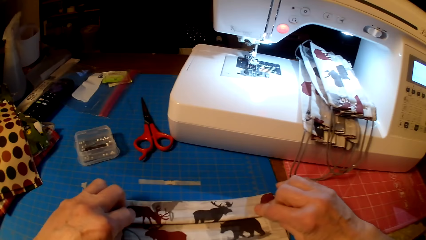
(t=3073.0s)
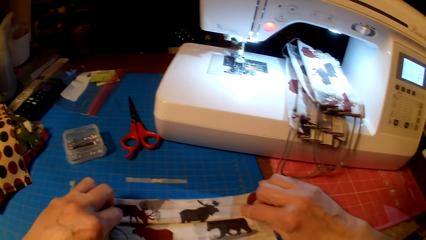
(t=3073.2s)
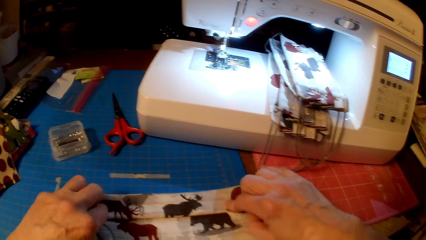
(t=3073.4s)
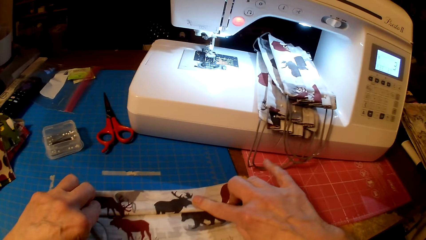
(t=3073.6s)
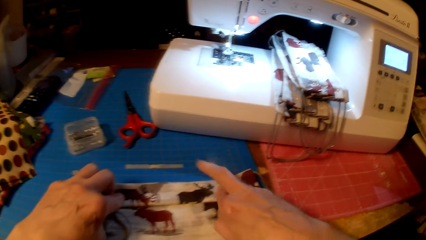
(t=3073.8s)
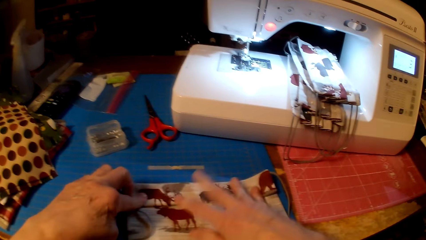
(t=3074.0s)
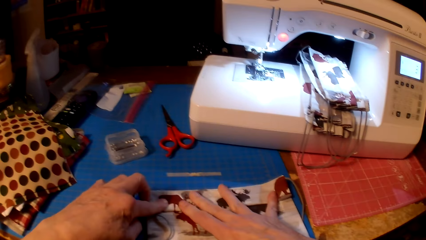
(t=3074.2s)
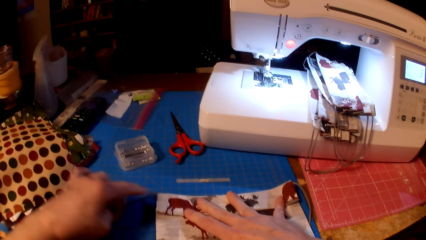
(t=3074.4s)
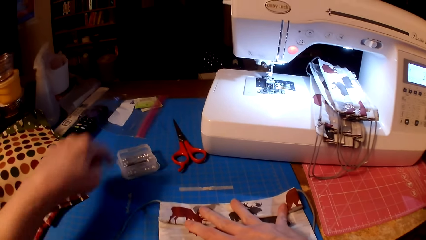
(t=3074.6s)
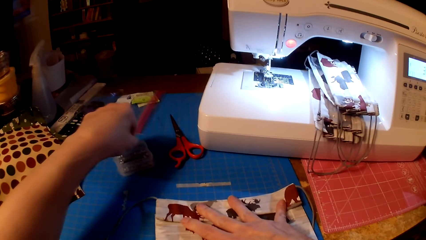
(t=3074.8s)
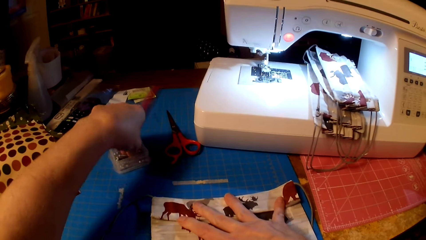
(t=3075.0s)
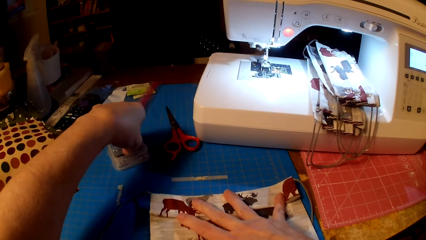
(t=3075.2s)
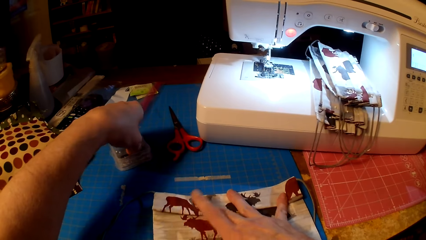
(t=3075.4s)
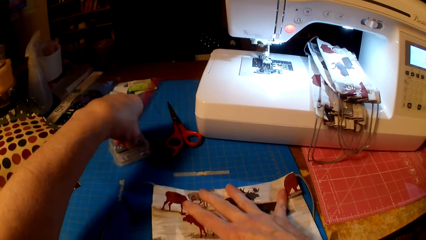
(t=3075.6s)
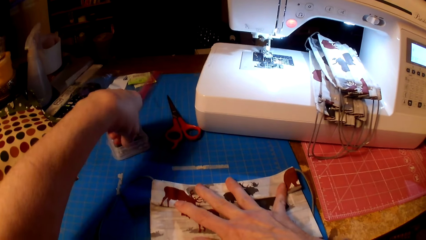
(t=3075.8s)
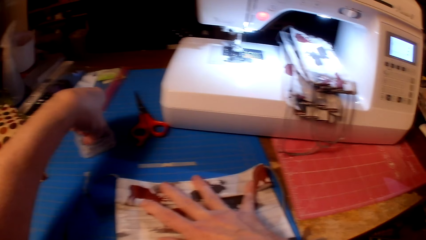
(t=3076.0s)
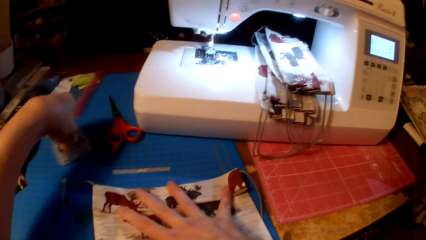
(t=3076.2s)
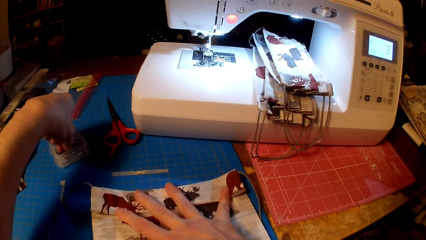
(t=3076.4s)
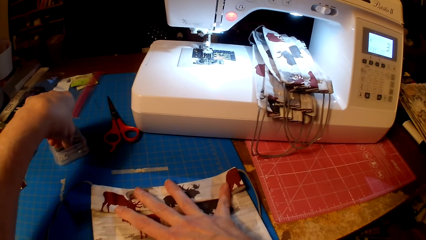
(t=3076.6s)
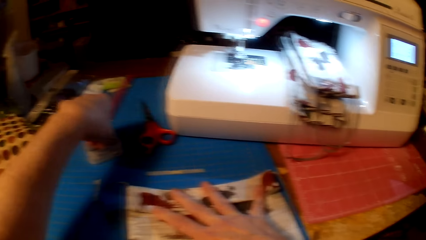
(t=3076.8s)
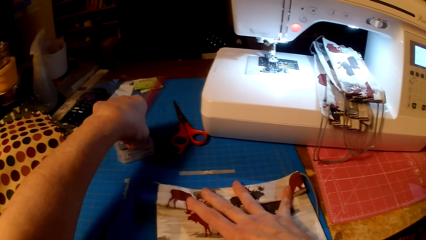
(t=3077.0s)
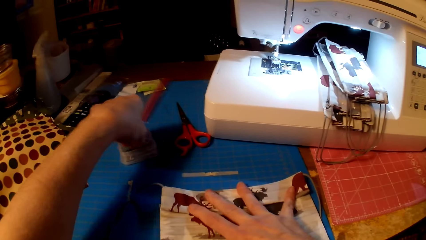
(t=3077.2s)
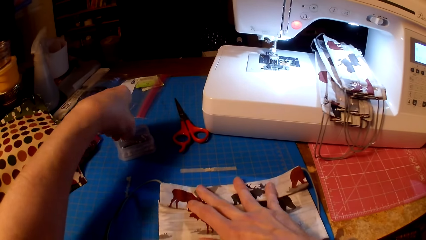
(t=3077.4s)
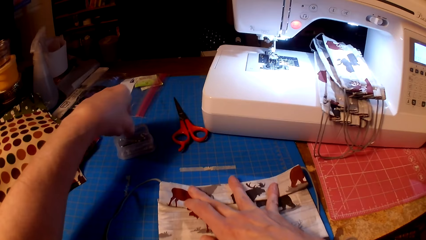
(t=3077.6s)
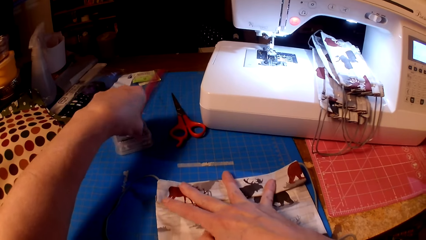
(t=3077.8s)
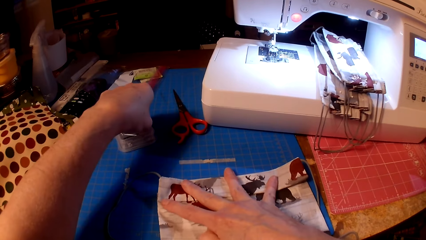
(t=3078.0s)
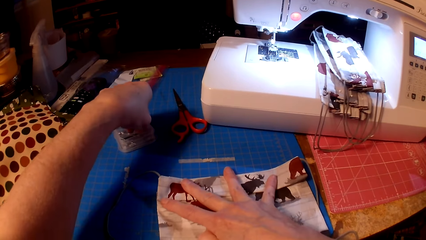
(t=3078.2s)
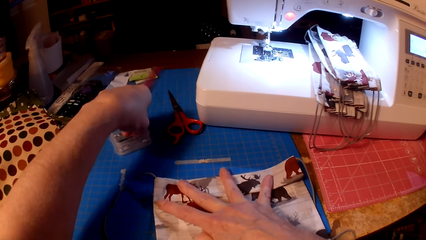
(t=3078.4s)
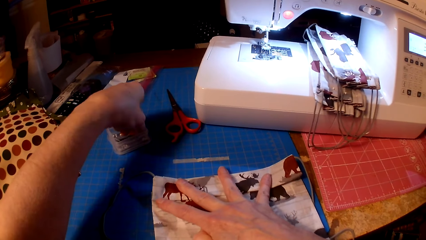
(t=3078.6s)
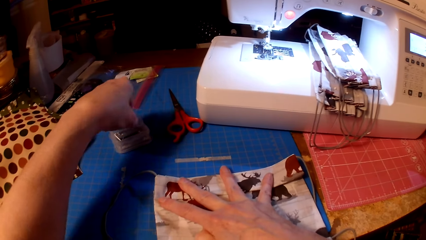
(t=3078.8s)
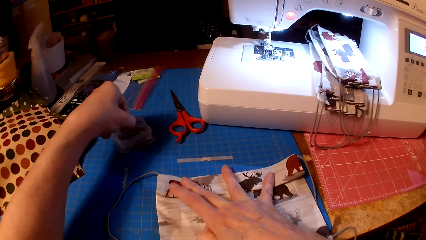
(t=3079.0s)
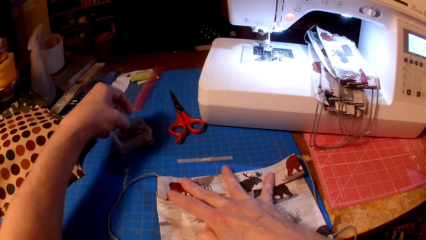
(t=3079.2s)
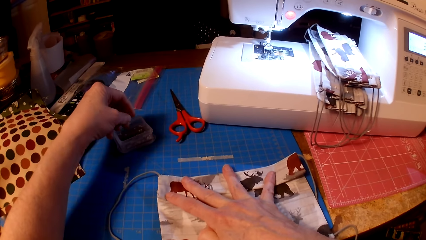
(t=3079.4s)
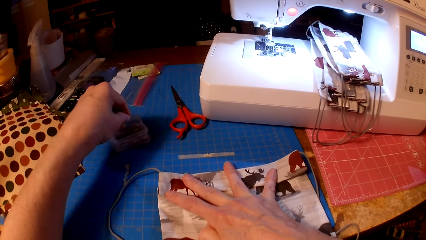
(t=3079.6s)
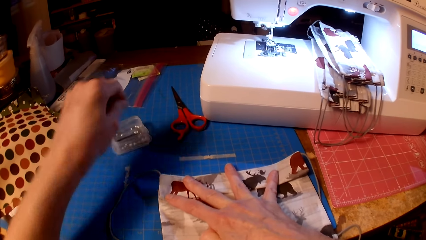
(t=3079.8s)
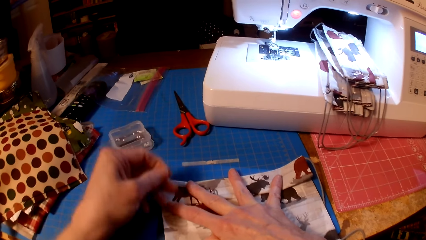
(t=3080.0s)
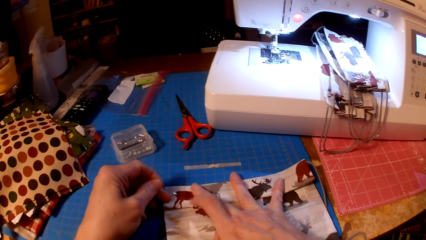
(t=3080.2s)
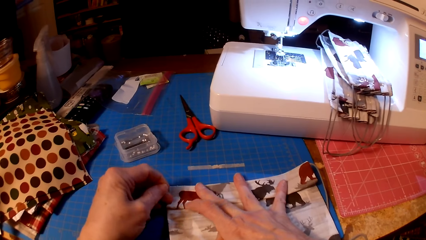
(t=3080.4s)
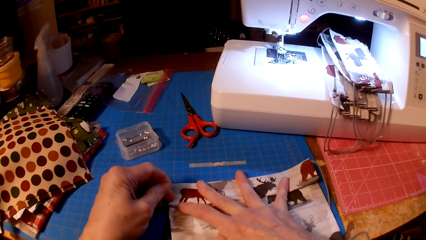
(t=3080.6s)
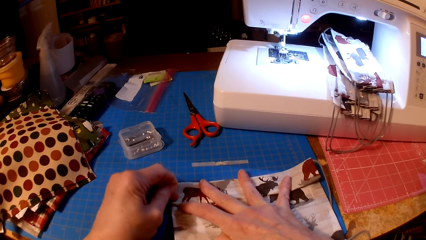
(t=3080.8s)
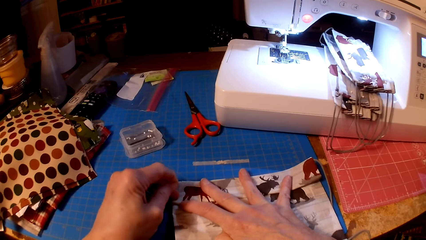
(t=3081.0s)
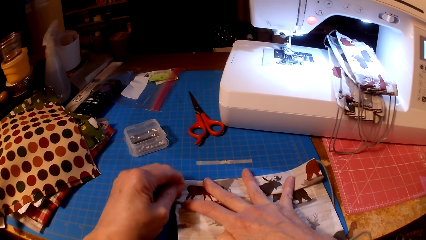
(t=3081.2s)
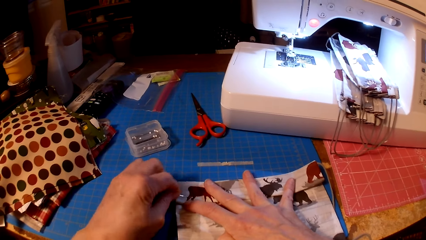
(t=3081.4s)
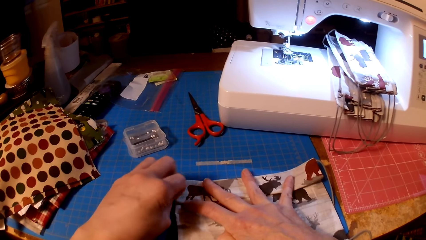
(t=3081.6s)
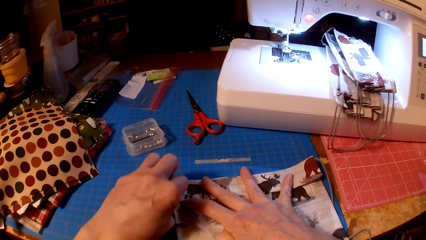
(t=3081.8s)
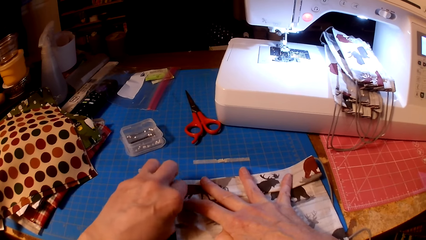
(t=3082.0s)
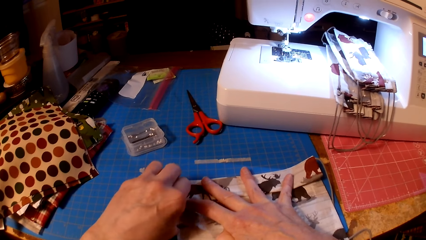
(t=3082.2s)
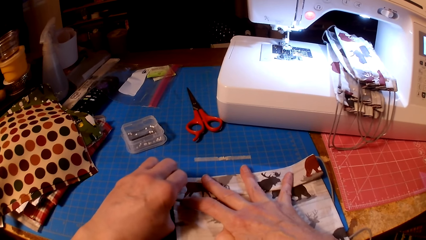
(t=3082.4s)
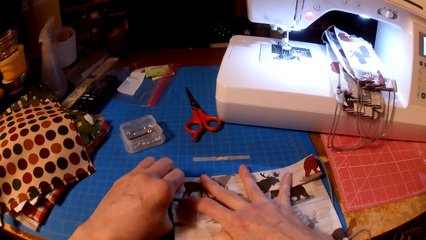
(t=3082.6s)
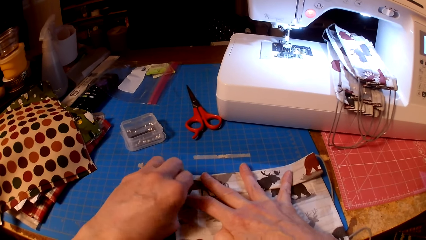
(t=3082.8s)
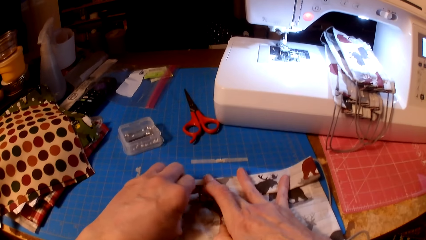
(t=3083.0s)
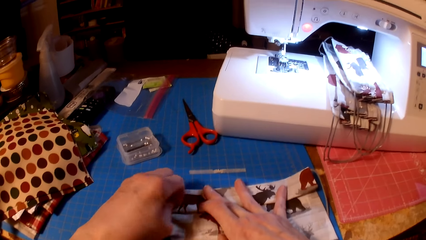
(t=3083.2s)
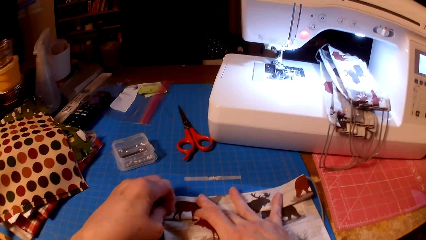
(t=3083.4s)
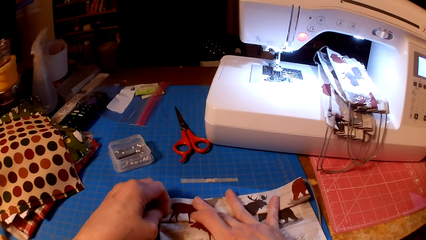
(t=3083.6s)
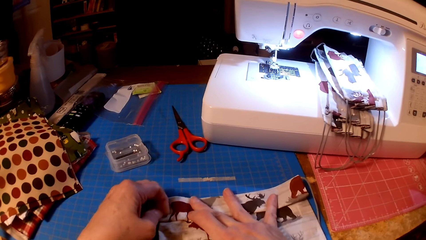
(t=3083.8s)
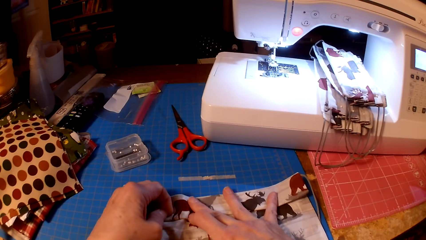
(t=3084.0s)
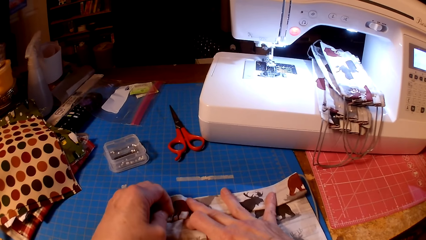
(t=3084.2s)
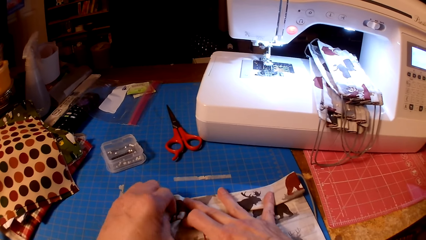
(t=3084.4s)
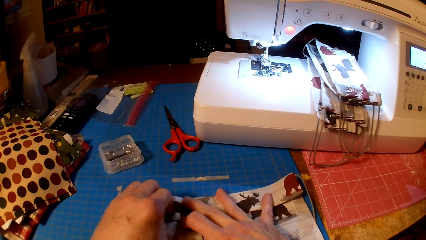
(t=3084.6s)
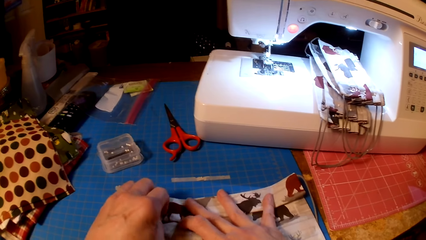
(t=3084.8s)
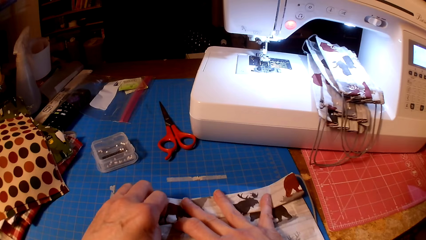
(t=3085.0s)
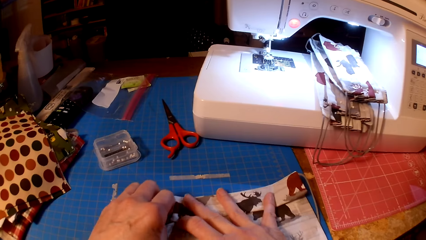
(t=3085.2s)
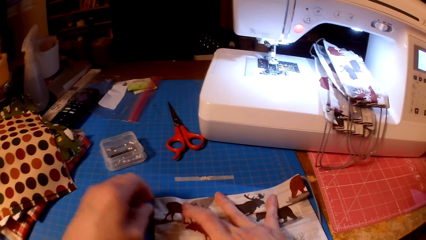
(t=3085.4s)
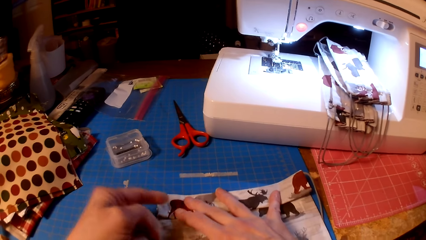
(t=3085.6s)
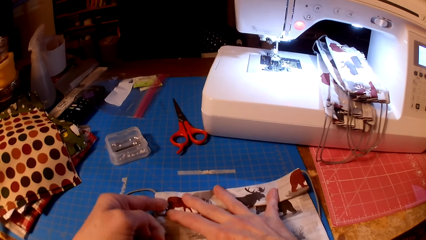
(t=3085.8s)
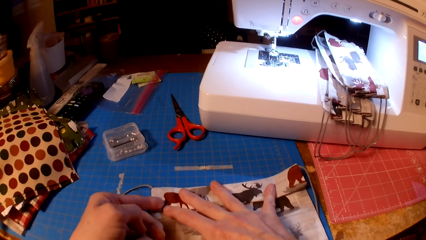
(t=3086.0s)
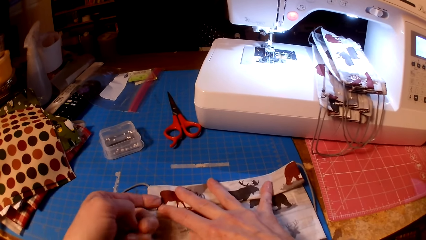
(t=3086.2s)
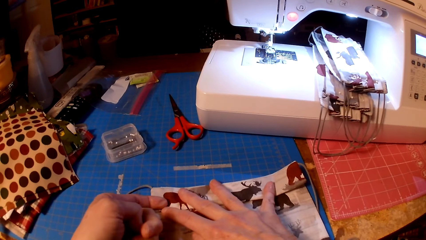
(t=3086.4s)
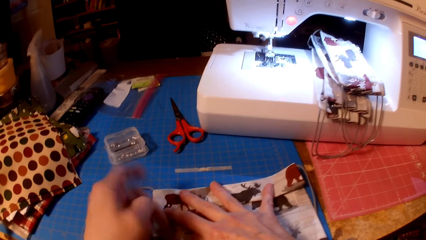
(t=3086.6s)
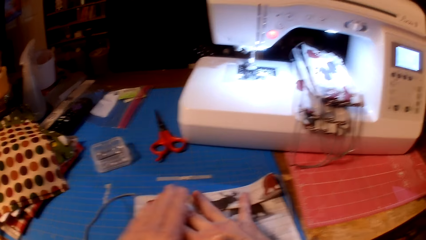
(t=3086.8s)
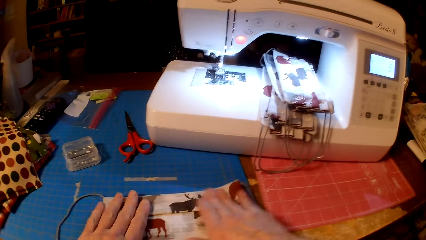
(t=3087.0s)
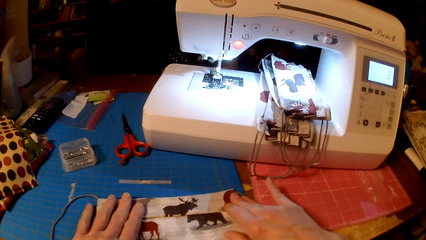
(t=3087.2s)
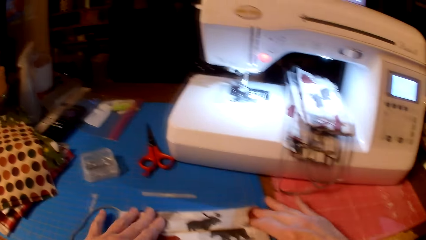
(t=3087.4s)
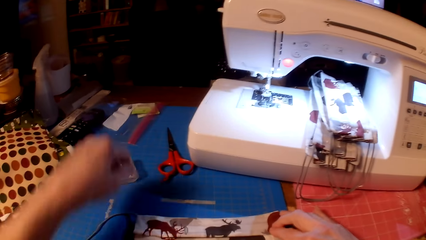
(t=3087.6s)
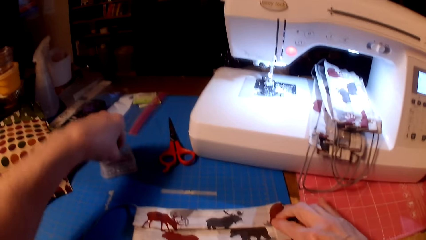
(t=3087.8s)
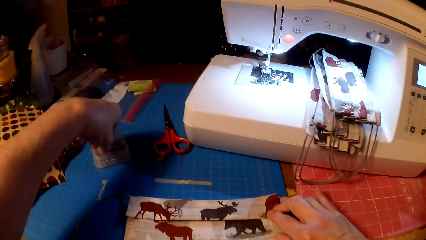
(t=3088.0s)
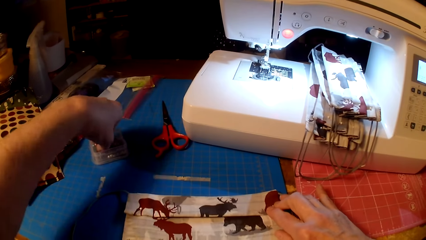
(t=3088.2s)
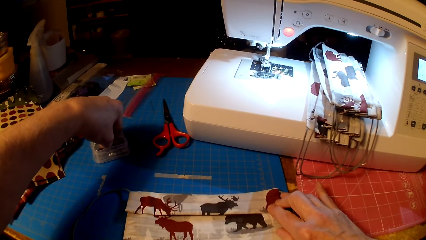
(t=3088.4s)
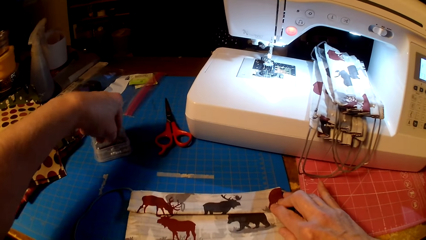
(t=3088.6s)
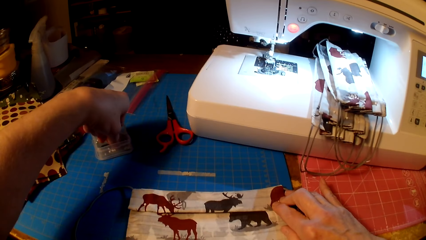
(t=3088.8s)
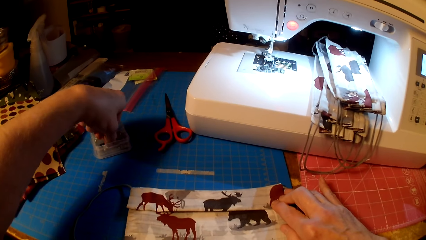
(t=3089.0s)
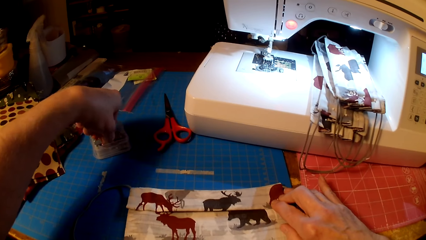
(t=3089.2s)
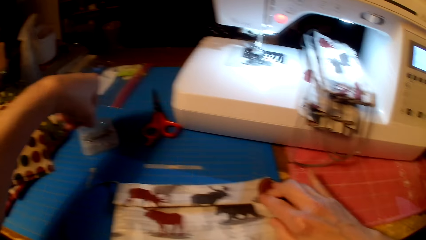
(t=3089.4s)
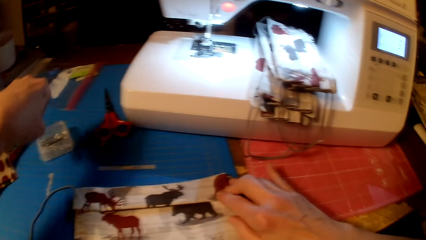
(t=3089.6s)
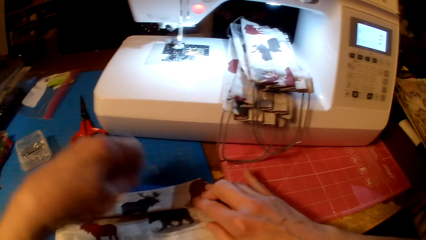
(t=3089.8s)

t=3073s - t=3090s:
The camera wearer picks up a pin. They pin the piece of cloth. They pin the fabric. They pick up a pin.
